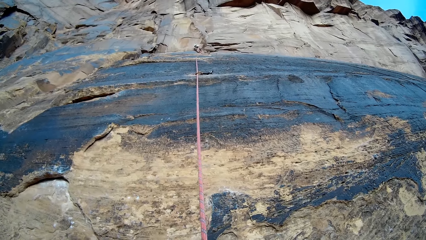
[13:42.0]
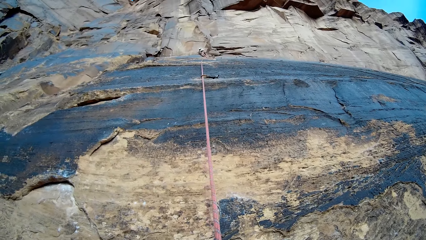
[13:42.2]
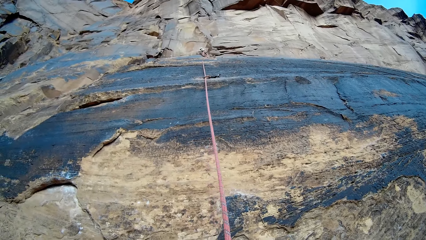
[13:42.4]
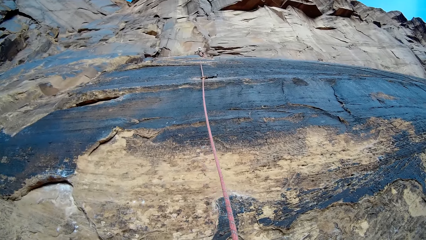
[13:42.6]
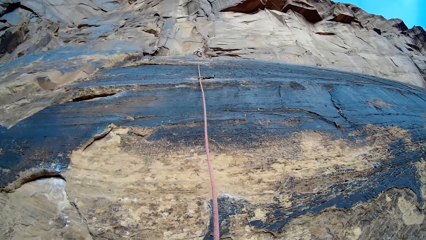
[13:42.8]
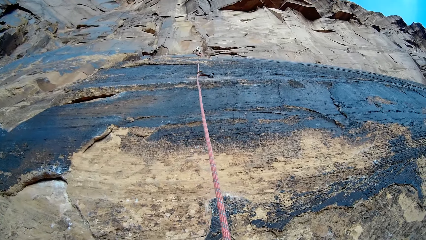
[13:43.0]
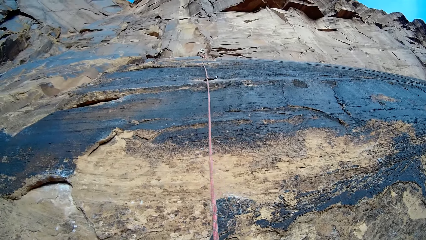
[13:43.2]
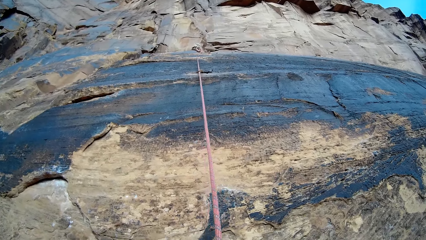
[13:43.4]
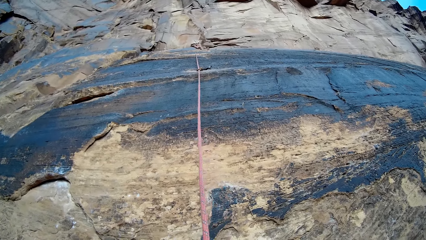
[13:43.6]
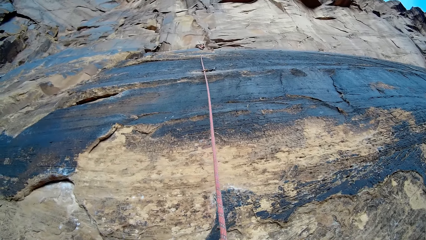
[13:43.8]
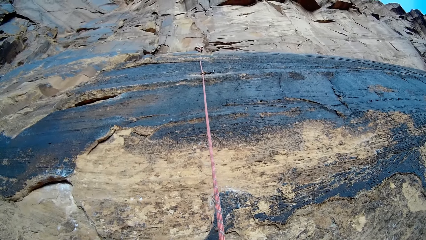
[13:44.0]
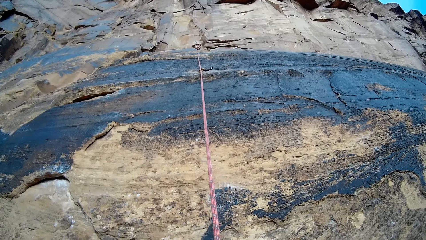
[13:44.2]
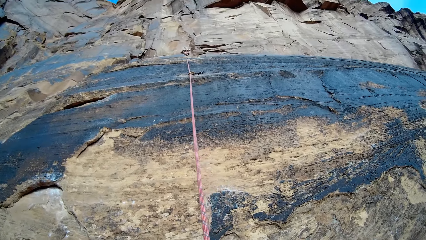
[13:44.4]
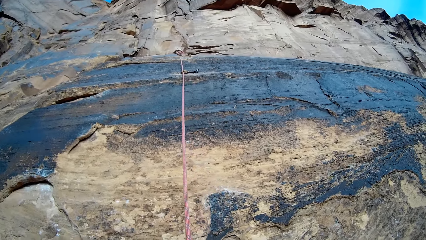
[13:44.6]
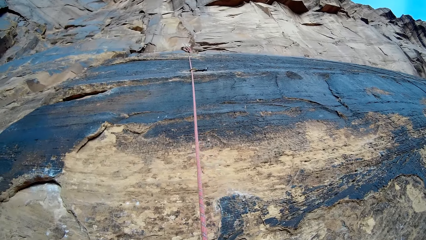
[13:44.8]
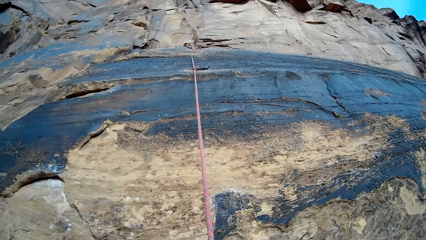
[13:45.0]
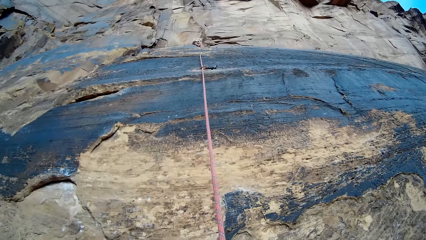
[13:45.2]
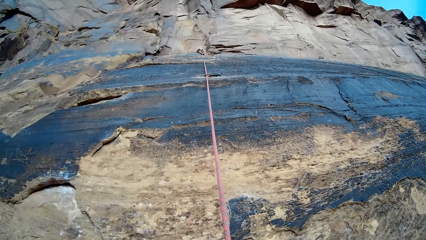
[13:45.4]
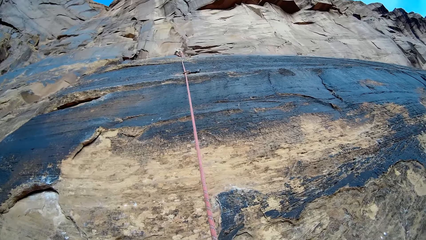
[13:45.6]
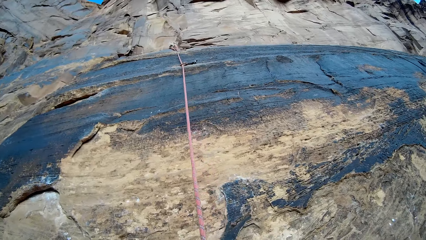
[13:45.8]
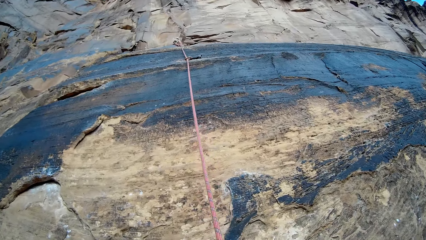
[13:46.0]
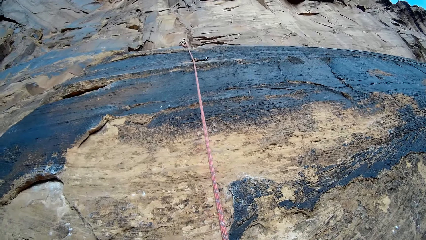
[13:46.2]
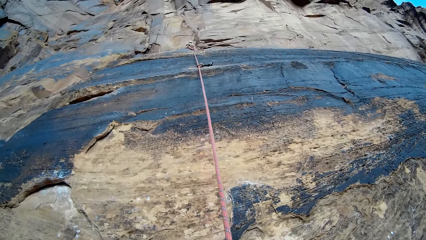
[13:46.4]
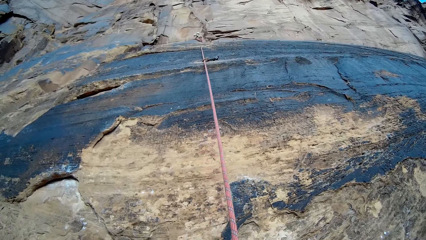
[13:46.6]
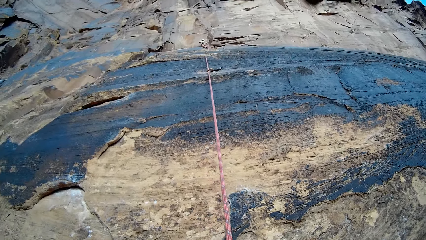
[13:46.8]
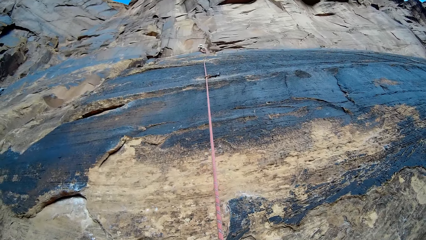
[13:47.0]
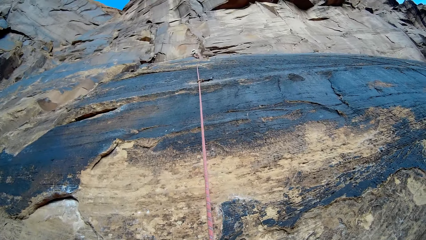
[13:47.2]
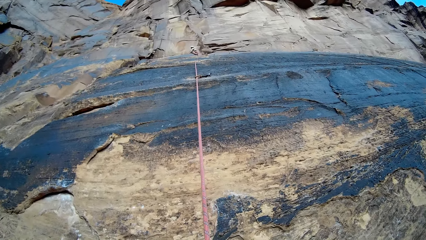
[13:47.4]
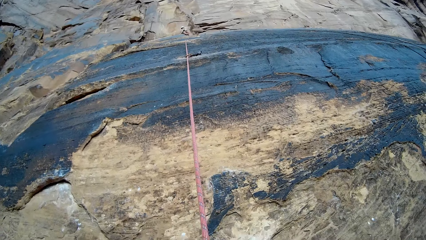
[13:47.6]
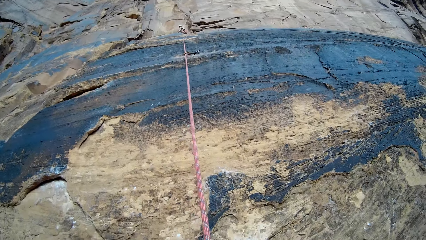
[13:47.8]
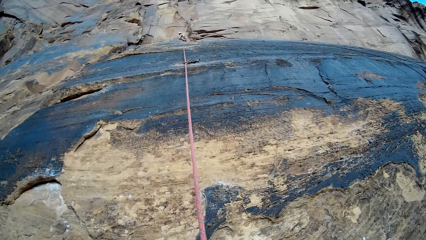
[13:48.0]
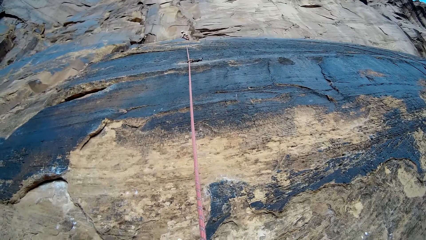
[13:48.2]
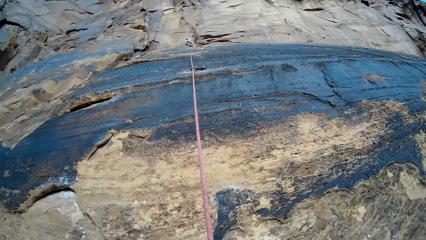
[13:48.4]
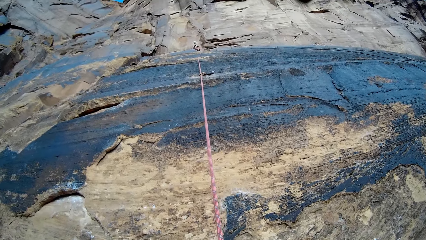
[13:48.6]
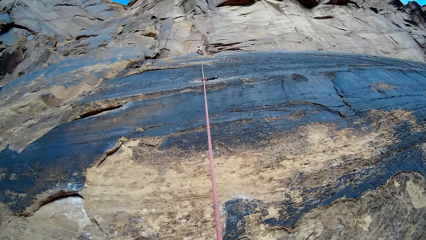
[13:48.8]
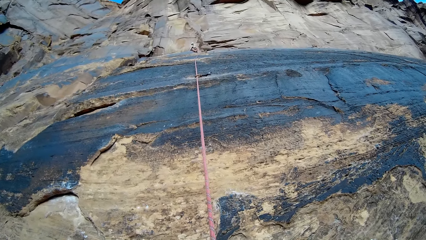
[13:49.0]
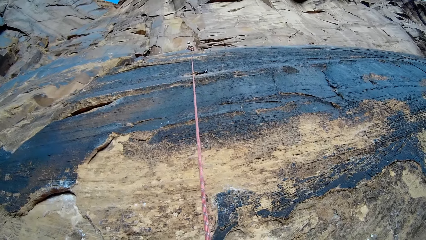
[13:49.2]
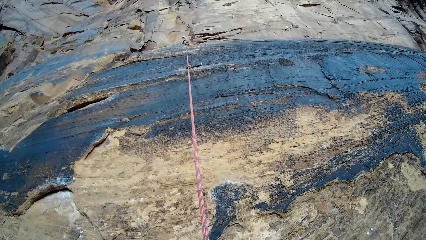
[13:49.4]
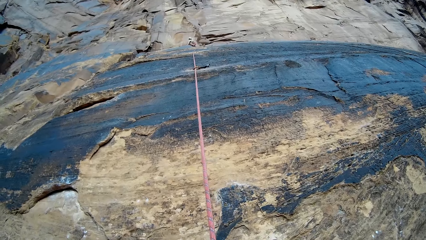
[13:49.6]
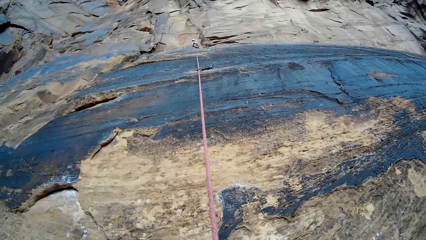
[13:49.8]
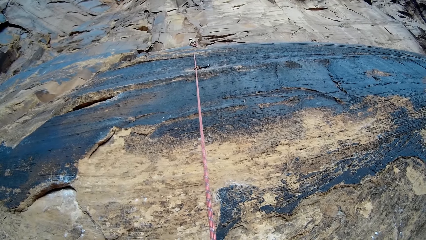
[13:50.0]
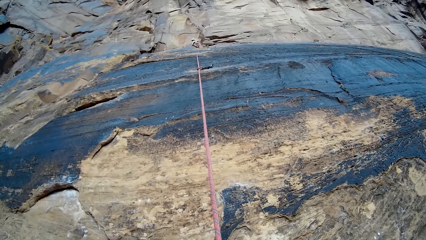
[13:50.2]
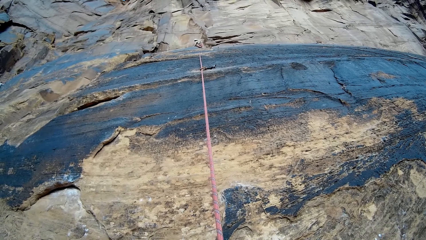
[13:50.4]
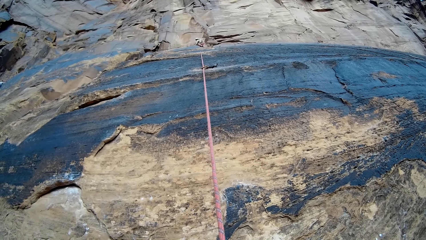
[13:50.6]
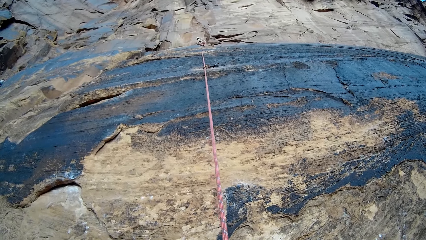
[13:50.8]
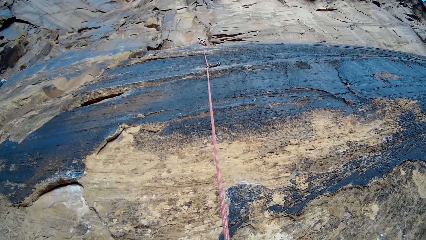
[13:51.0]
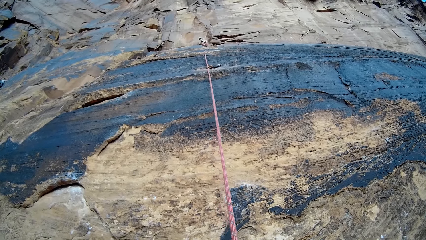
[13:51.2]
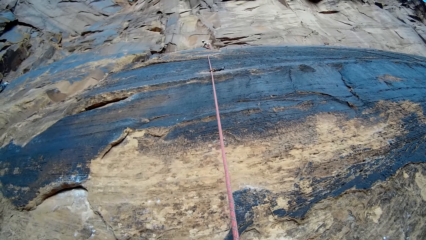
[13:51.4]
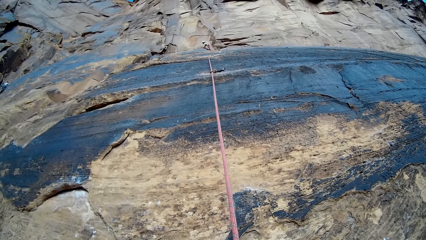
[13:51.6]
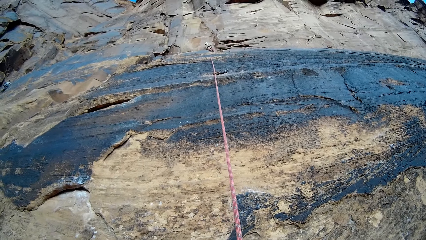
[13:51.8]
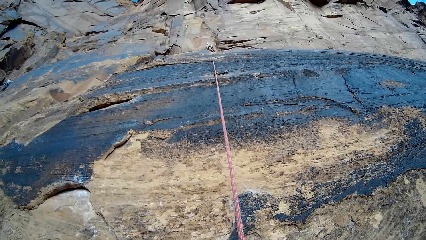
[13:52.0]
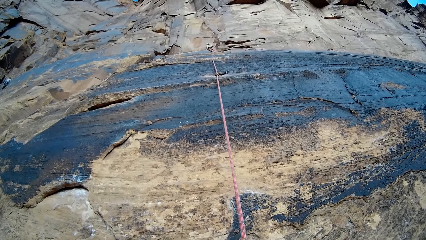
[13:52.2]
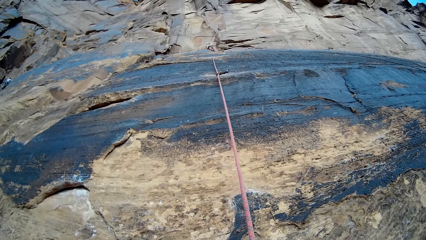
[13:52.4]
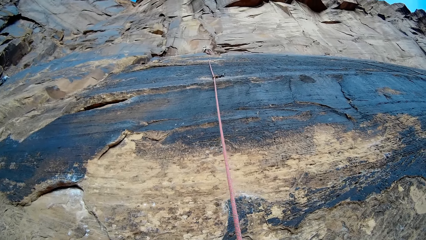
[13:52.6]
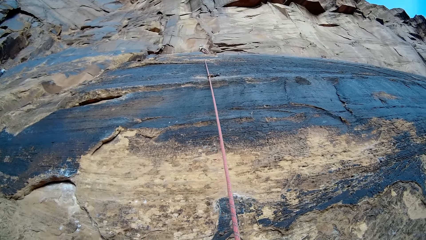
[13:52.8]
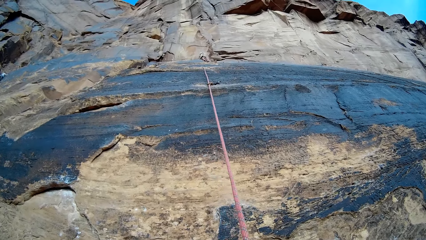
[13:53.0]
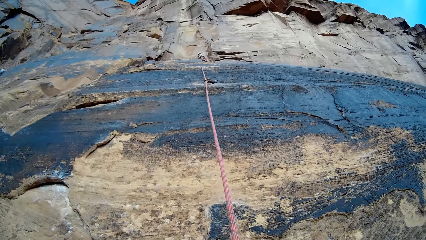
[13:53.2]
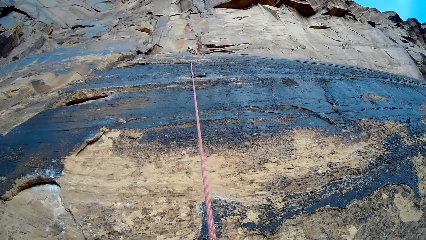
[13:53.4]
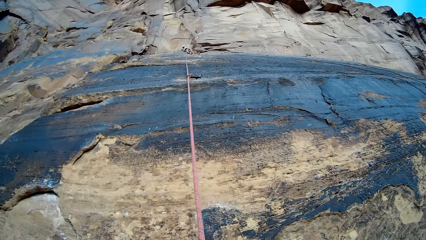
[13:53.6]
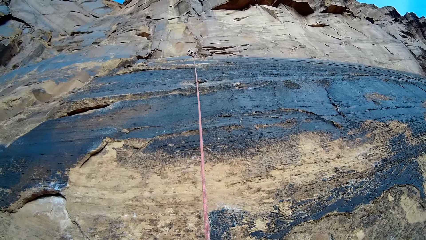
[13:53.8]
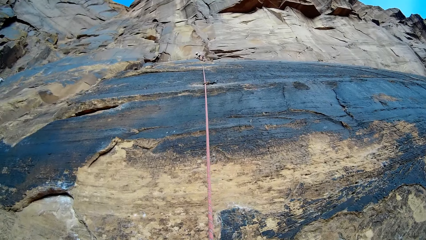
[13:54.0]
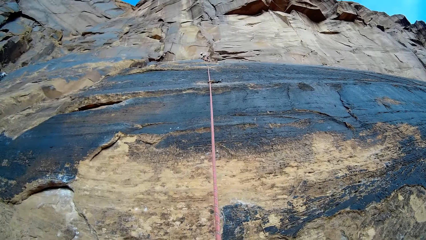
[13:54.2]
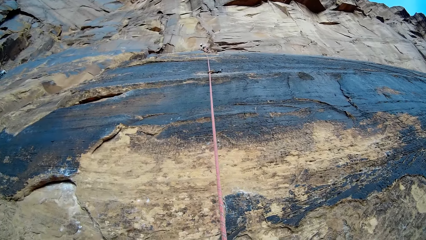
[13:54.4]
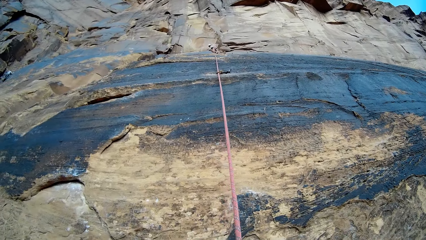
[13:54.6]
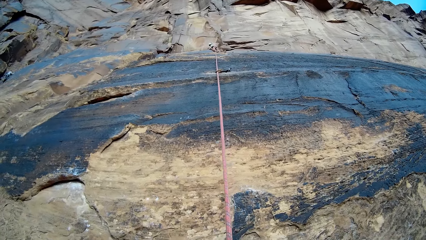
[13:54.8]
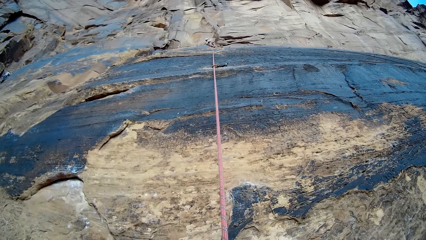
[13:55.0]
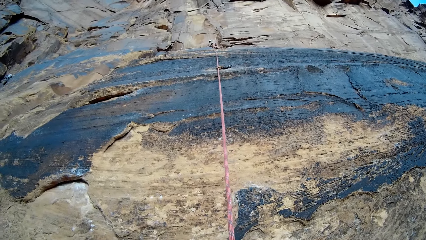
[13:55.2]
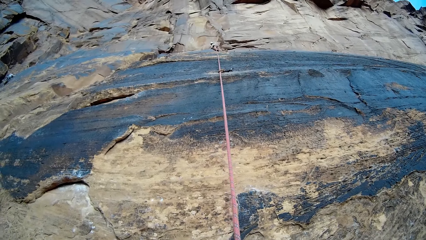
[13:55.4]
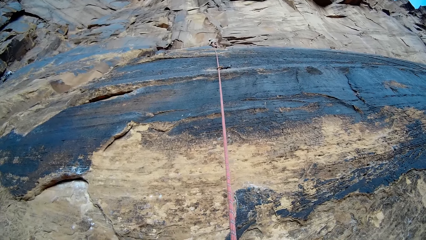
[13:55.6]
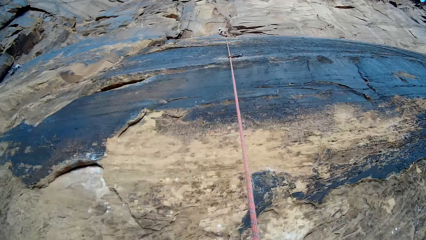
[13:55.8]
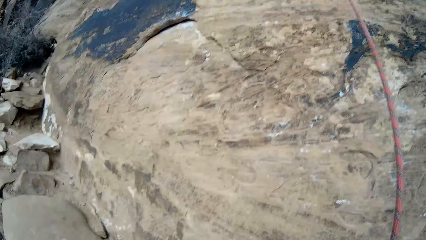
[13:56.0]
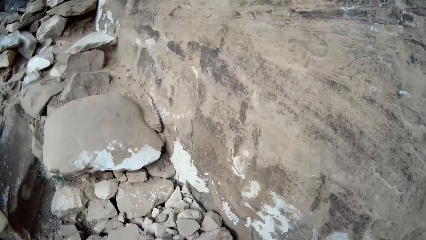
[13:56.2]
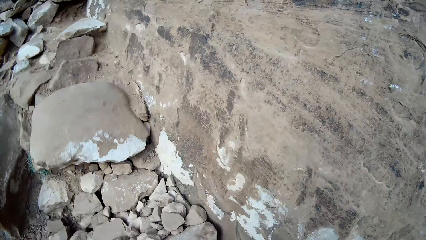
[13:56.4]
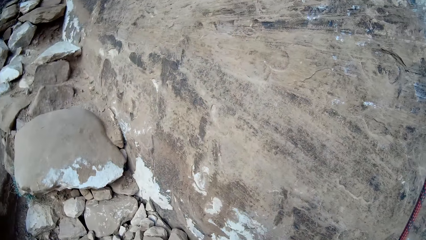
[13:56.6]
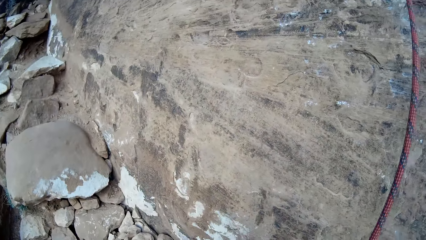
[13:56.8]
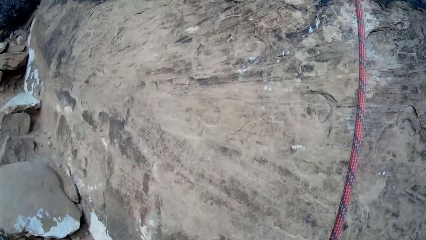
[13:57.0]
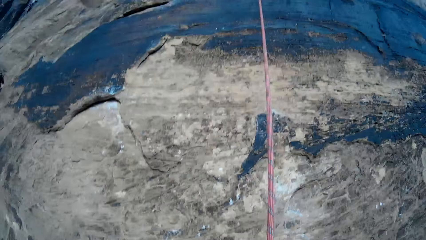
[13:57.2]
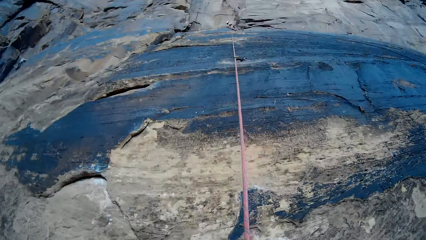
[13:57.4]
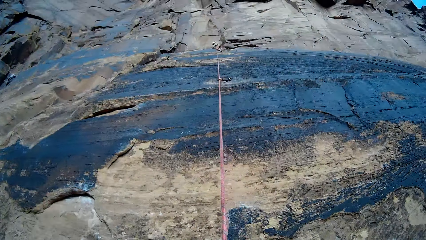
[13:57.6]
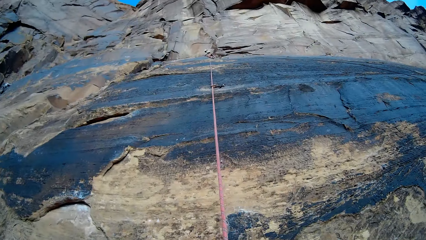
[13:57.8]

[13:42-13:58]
The camera wearer looks down.
